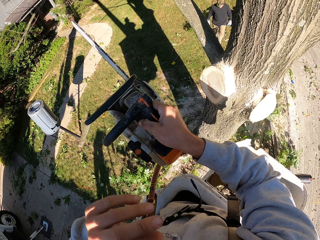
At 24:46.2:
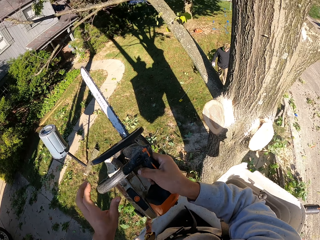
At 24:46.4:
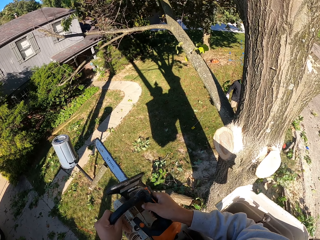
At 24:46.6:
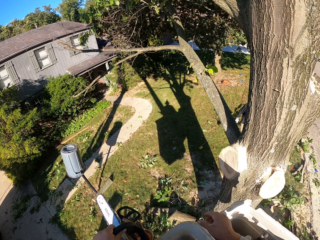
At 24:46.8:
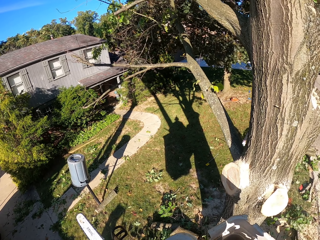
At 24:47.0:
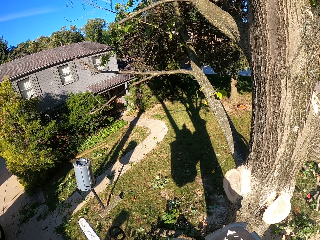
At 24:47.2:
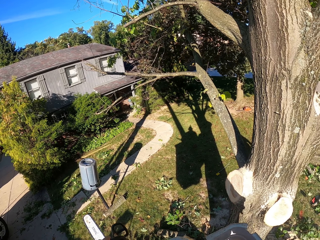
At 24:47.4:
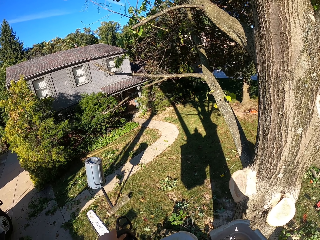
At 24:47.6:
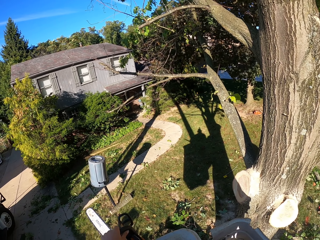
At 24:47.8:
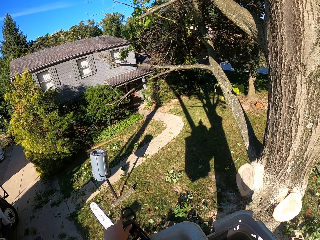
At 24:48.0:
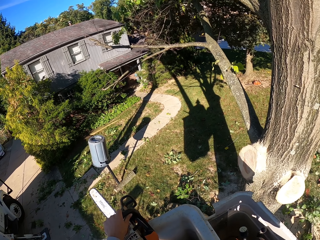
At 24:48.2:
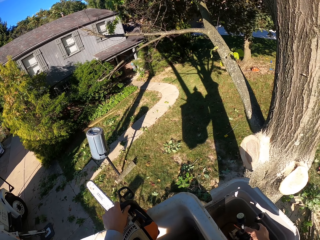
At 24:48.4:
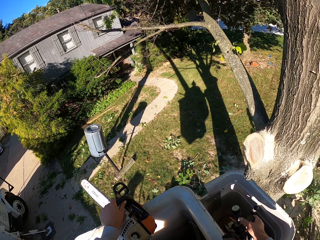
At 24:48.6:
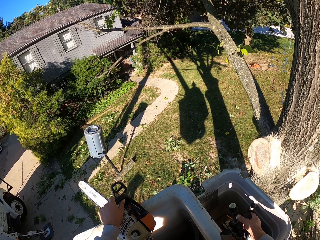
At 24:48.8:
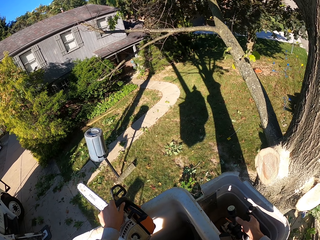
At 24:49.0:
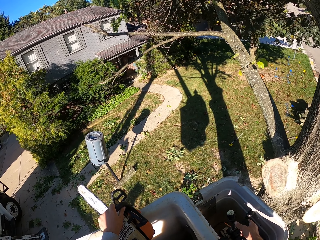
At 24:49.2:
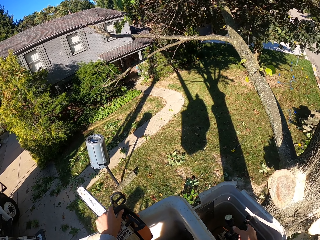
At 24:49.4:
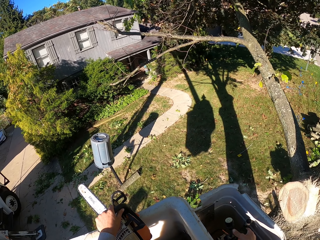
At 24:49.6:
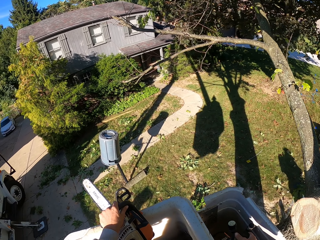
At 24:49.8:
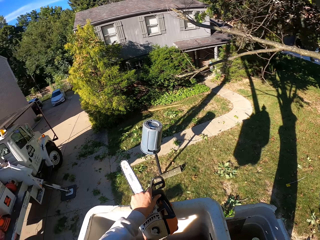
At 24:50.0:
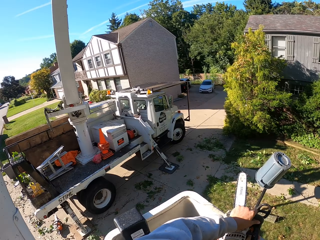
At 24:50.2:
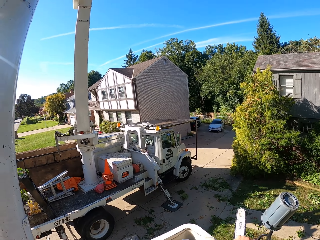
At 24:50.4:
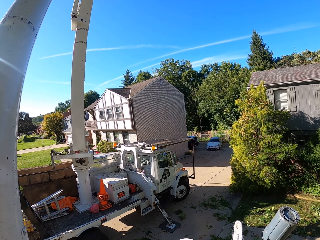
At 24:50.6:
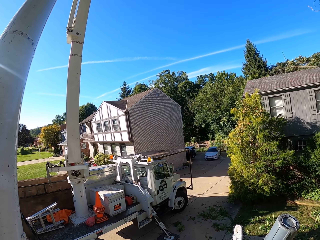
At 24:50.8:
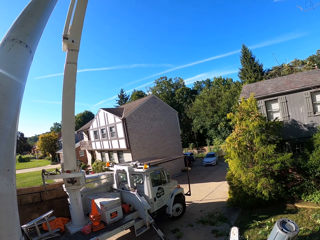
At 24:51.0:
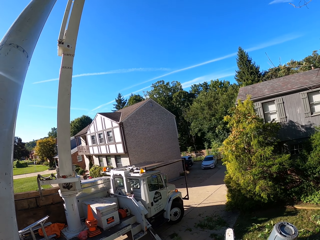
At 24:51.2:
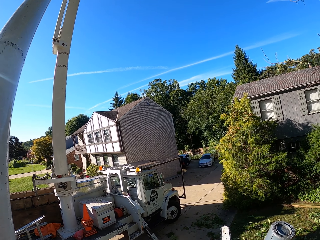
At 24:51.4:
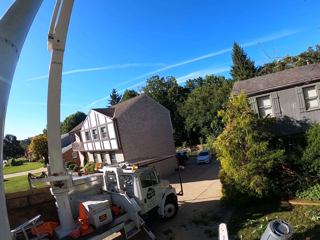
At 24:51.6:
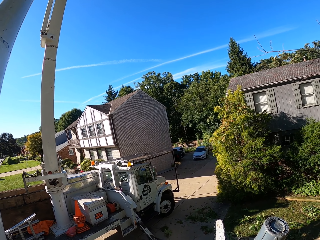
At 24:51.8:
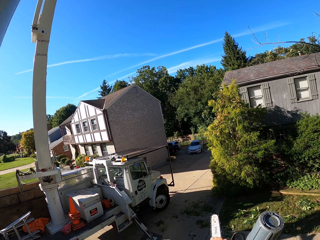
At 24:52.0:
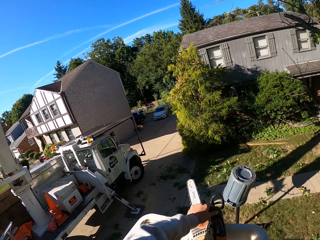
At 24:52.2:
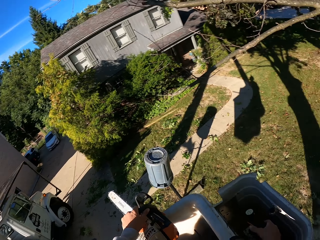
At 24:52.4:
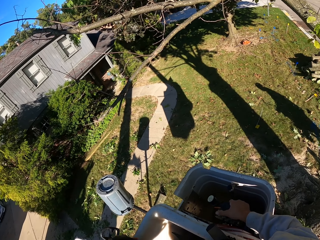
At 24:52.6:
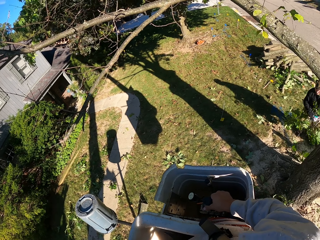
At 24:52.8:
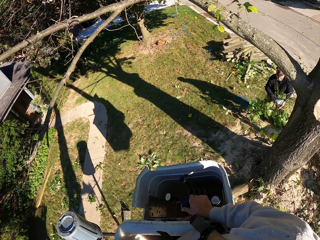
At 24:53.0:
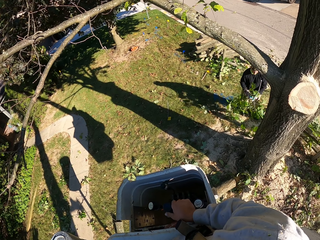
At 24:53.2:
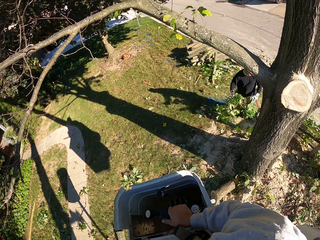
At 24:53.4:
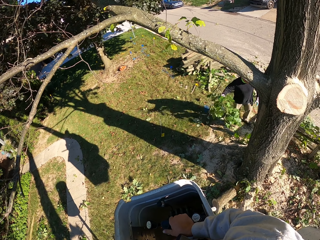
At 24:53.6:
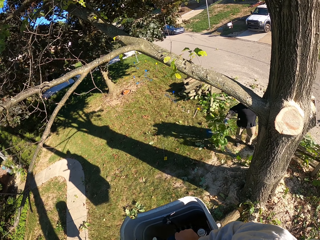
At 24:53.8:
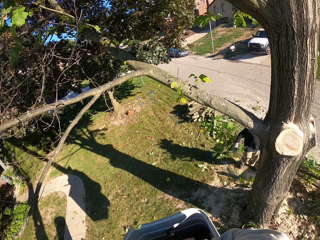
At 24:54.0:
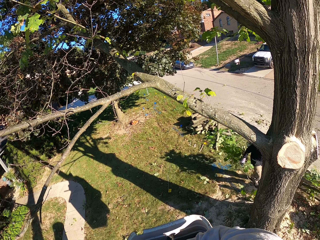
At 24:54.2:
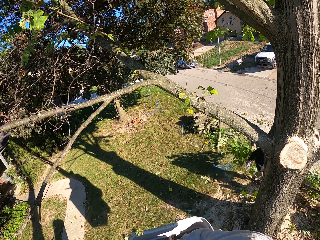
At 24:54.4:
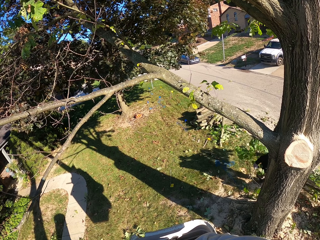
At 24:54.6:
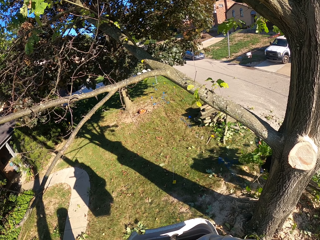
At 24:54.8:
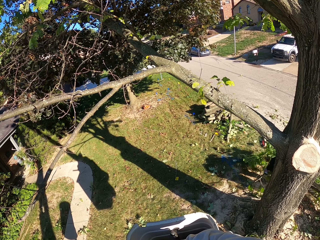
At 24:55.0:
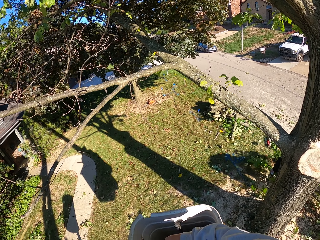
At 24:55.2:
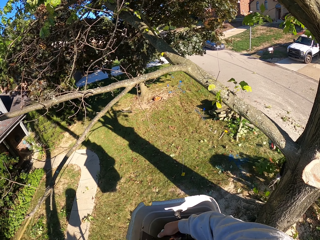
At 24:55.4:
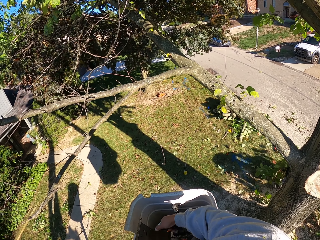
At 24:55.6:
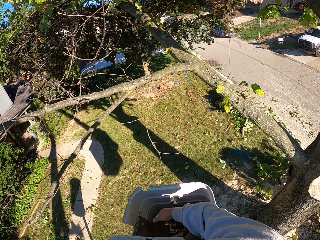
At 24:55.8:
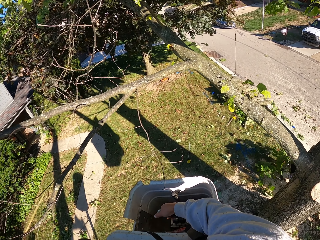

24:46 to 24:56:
The camera wearer takes the chainsaw from his right hand with his left hand. He places his right hand on the boom lift controller. He looks around. A man takes a branch of the tree from his left hand with his right hand.

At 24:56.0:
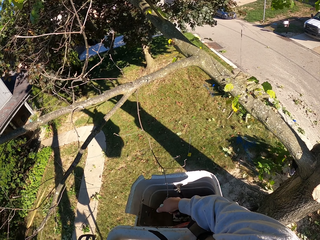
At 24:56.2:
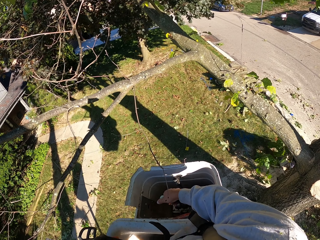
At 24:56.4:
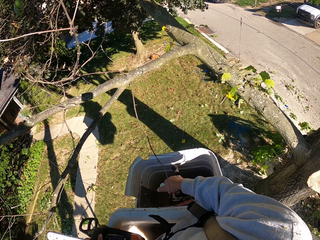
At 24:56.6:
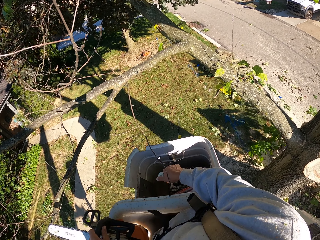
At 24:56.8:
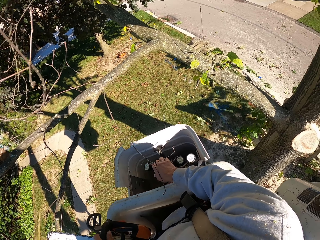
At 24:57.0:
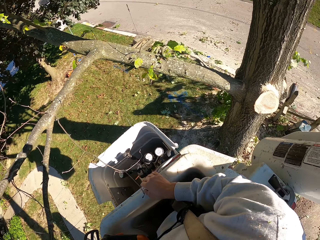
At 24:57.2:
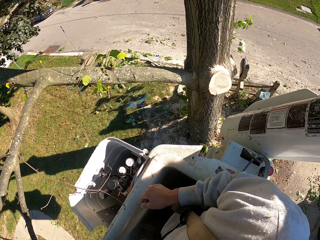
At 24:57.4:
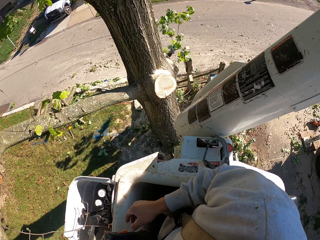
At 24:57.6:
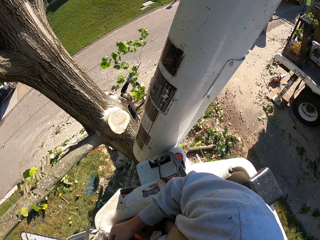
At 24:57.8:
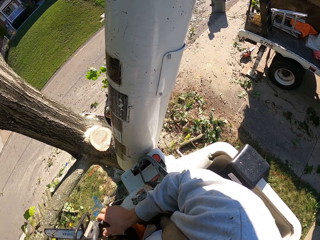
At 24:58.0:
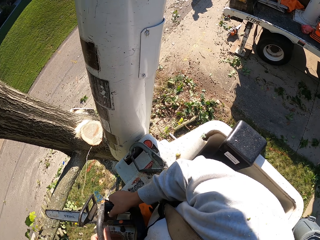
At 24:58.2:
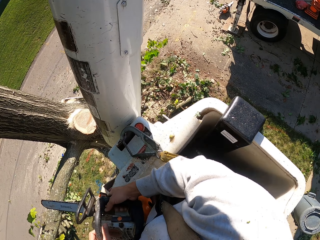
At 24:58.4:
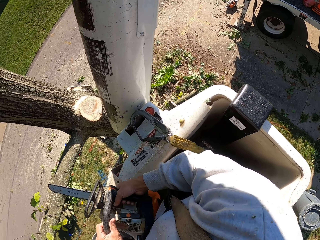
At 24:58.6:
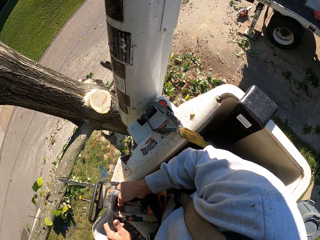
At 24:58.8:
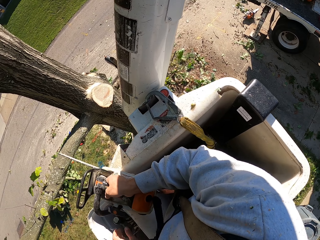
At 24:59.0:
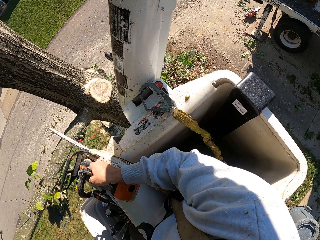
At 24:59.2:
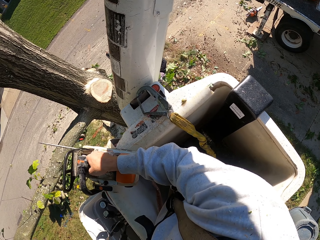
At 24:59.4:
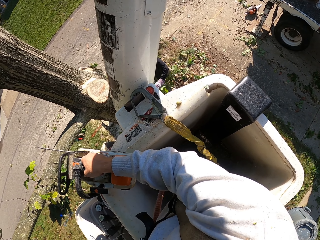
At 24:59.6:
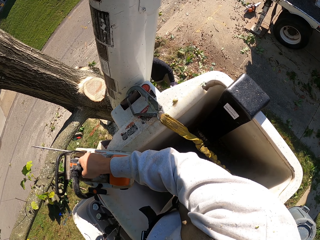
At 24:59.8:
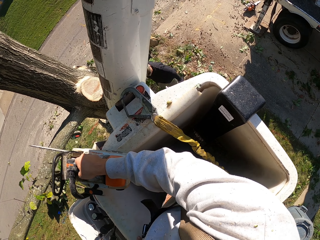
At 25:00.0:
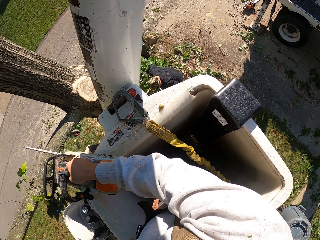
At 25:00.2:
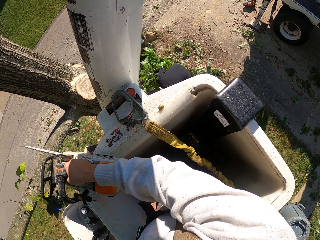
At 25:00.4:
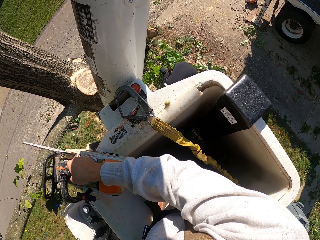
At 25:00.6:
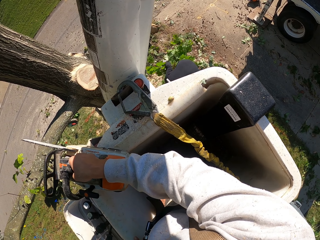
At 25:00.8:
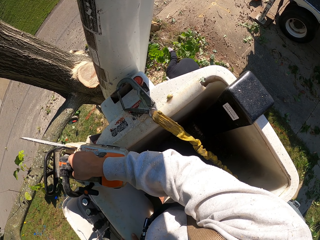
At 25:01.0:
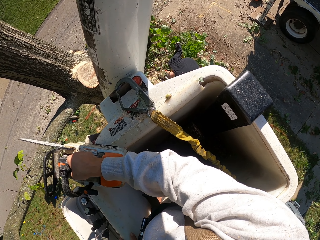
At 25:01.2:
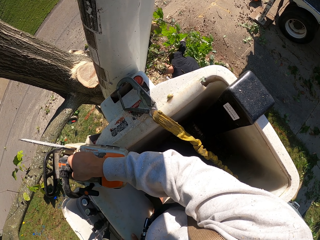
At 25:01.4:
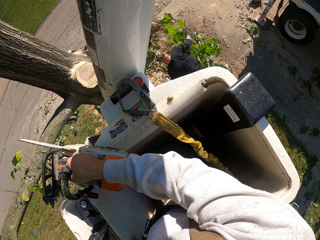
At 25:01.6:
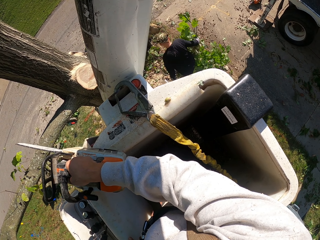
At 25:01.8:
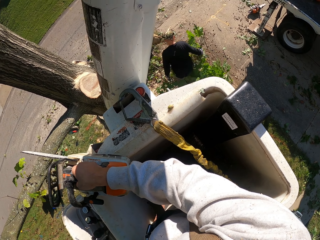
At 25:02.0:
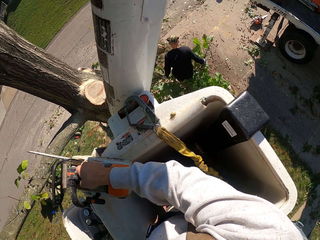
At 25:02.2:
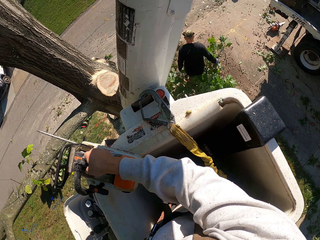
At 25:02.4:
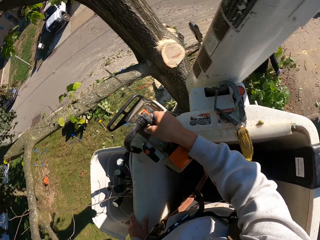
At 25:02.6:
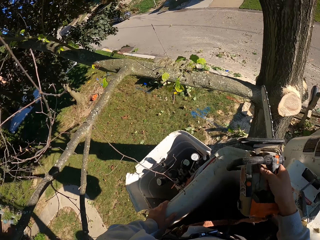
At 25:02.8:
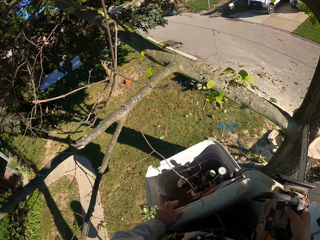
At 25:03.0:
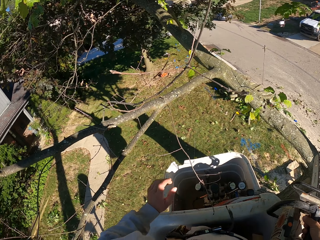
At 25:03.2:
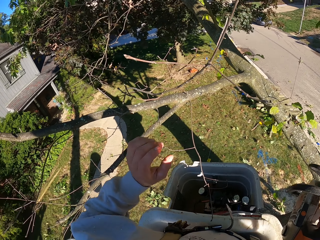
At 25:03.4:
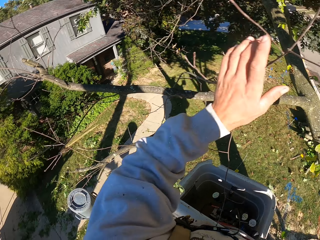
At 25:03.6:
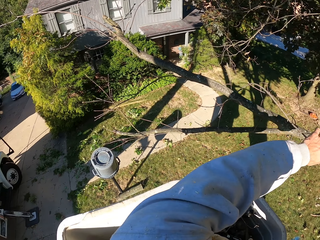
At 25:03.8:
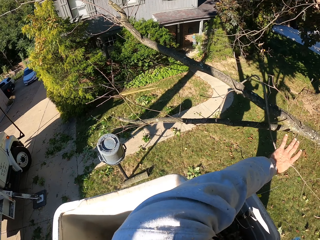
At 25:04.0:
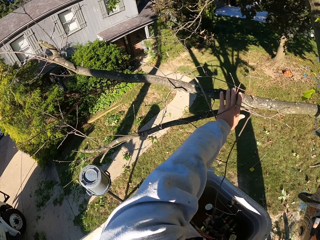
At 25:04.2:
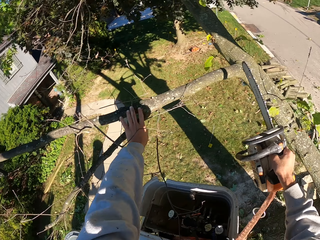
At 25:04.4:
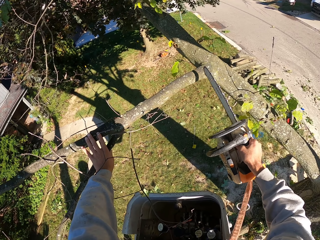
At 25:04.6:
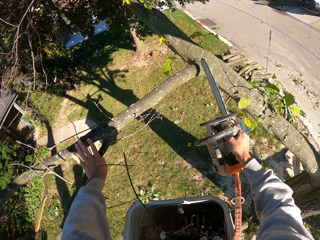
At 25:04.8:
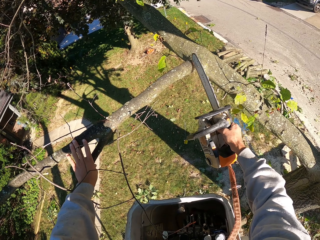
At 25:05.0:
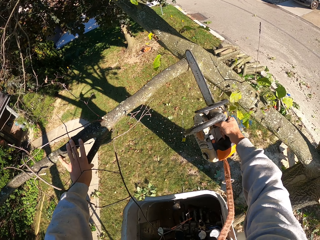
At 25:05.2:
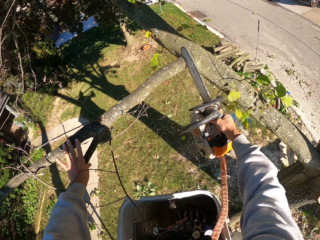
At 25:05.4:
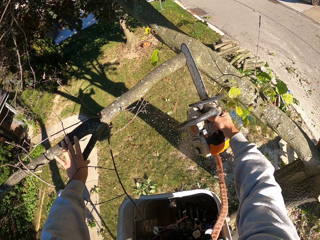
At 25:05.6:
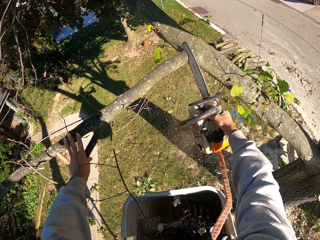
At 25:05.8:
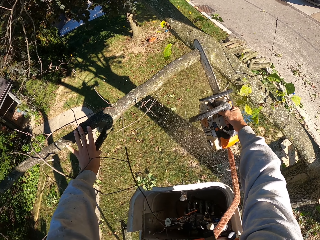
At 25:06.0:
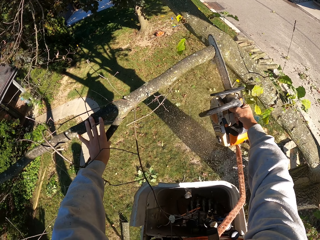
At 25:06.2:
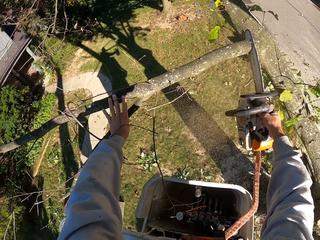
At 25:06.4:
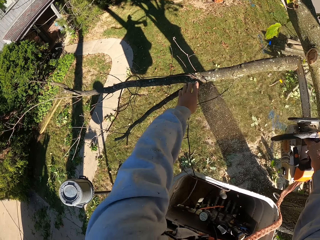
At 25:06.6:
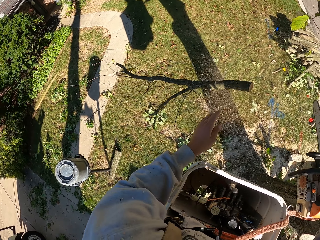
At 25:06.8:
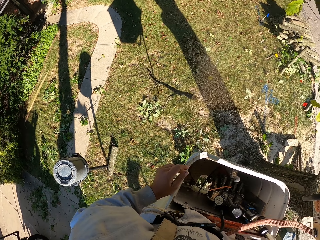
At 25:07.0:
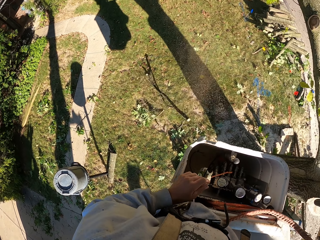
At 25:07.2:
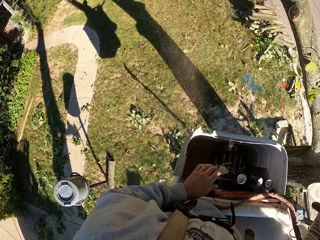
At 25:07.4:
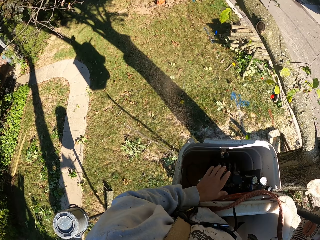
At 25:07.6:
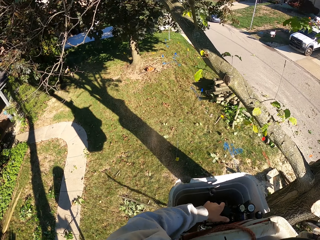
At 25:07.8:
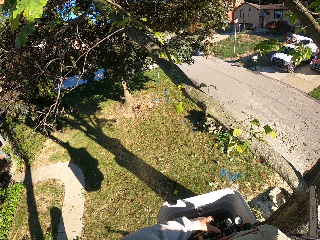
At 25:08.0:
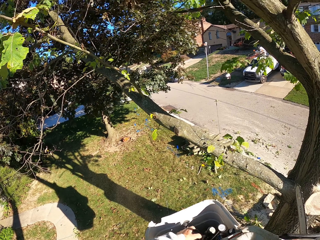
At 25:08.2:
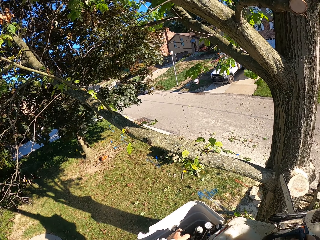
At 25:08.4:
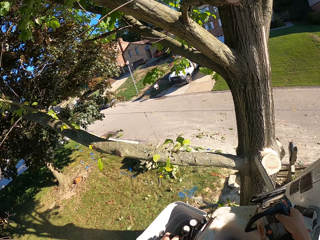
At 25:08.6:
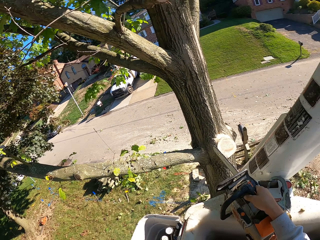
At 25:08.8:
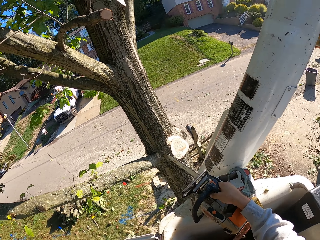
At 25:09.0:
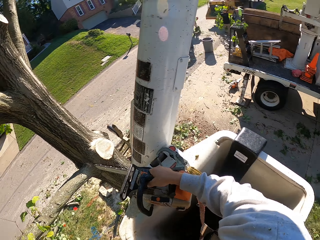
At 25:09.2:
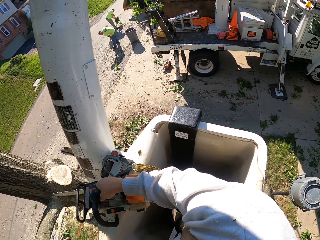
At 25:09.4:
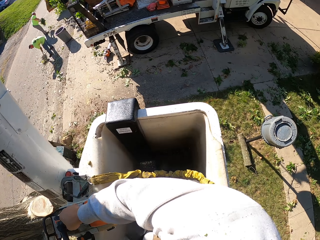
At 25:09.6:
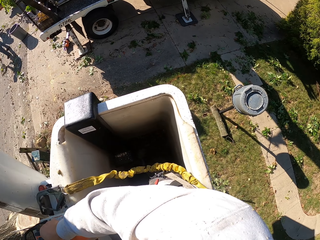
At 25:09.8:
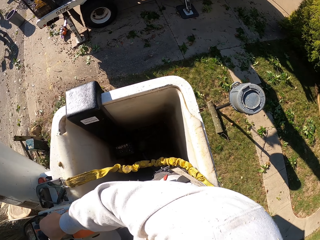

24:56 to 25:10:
The camera wearer turns on the power saw. He holds the chainsaw in his left hand with his right hand. He takes the chainsaw from his left hand with his right hand. A man picks up a branch of the tree from the floor with his left hand. The camera wearer places his left hand on a branch of the tree. He cuts the branch of the tree with the chainsaw in his right hand. He pushes the branch of the tree to the ground with his left hand. He holds the boom lift controller with his left hand. He turns off the power saw.
